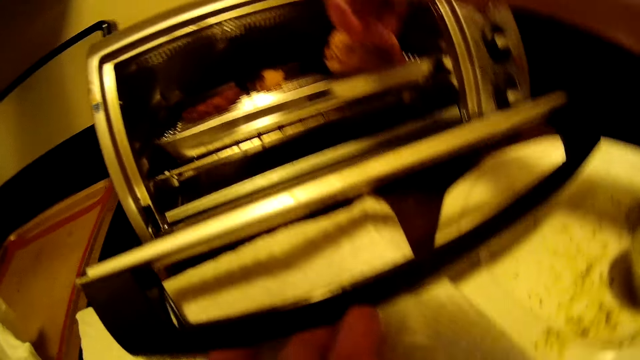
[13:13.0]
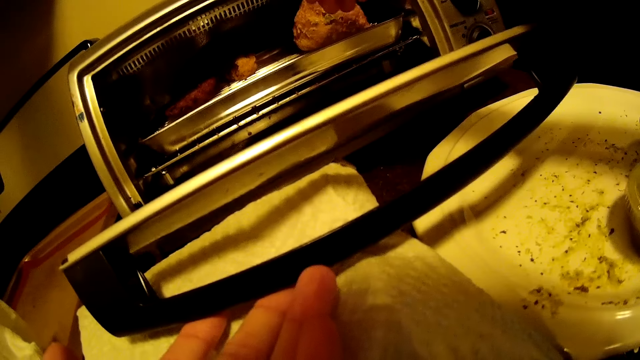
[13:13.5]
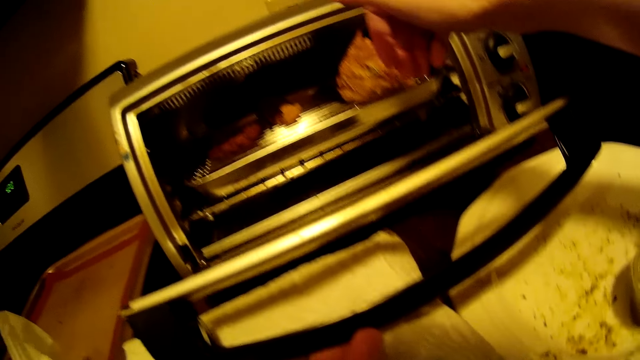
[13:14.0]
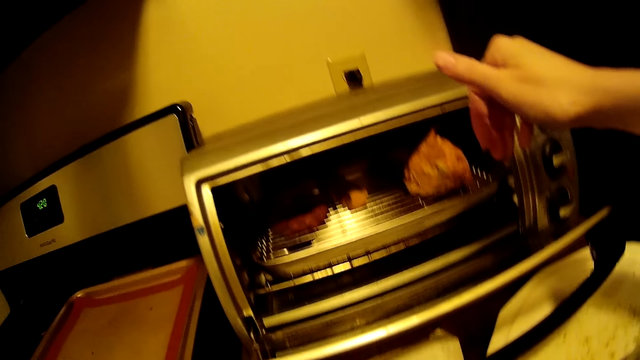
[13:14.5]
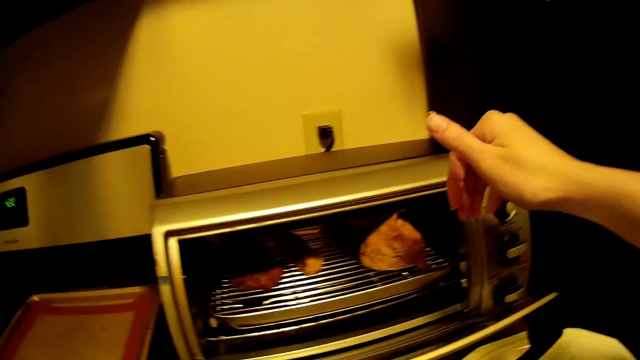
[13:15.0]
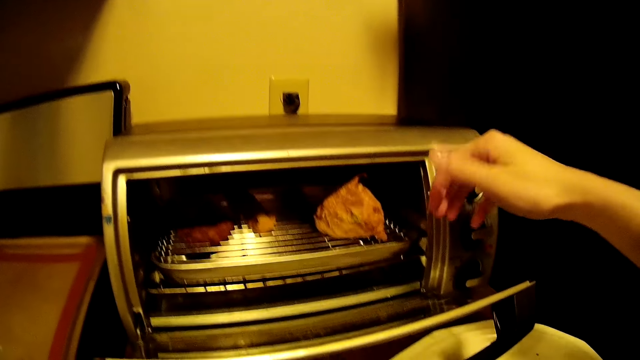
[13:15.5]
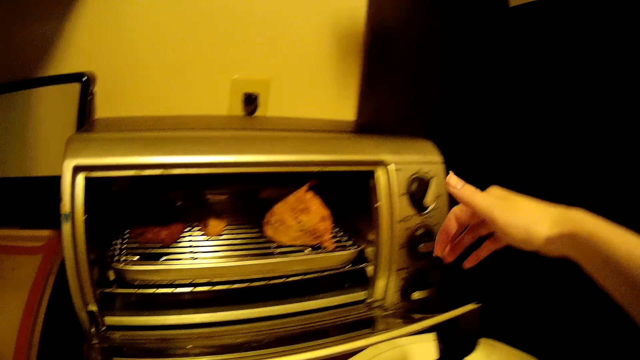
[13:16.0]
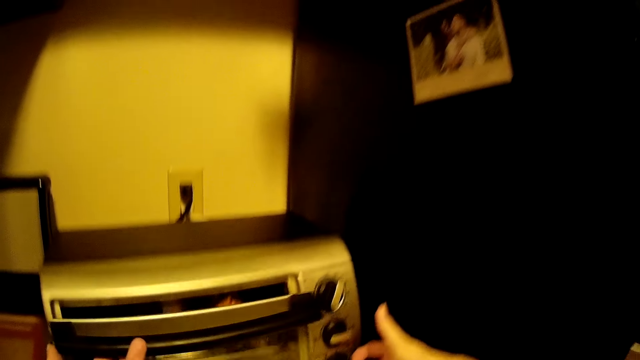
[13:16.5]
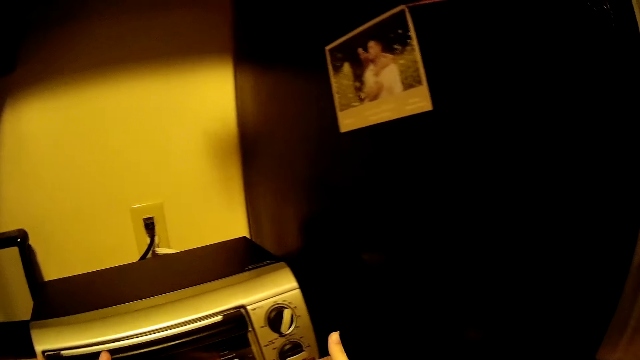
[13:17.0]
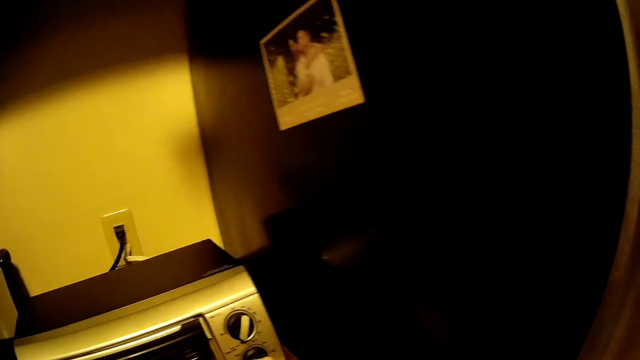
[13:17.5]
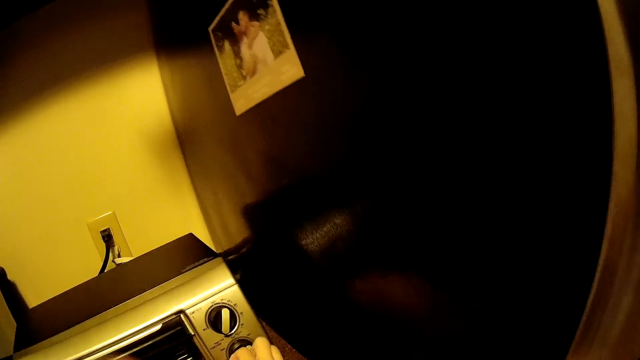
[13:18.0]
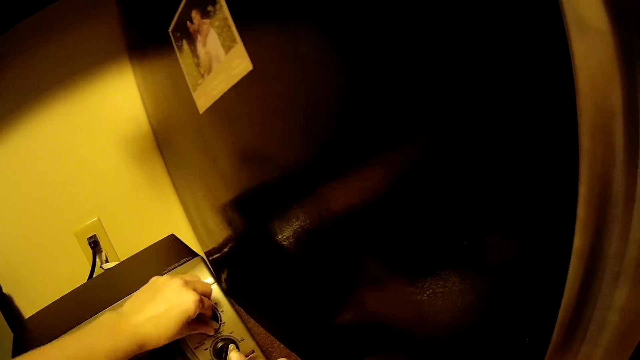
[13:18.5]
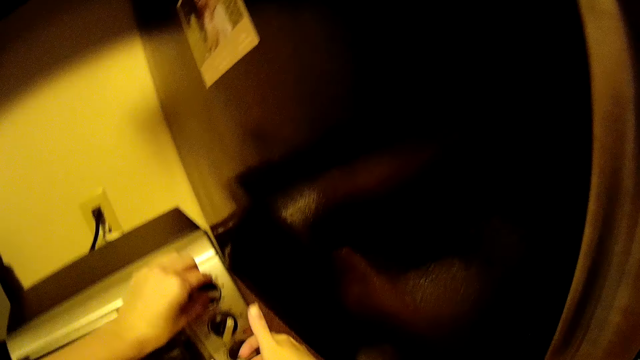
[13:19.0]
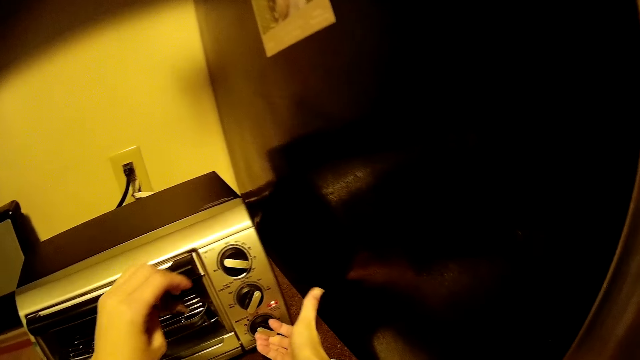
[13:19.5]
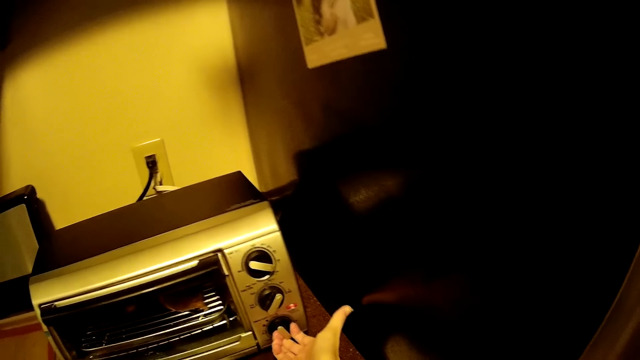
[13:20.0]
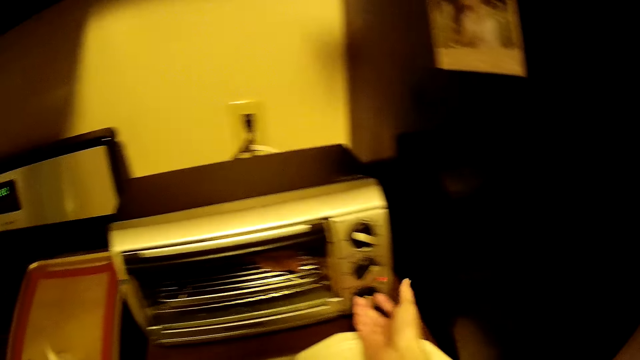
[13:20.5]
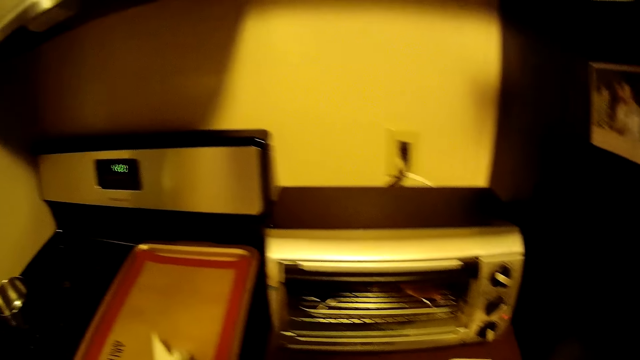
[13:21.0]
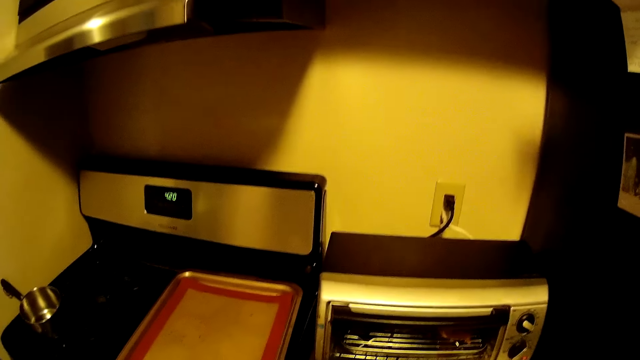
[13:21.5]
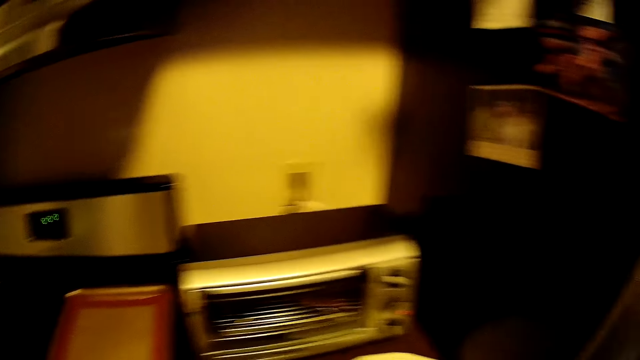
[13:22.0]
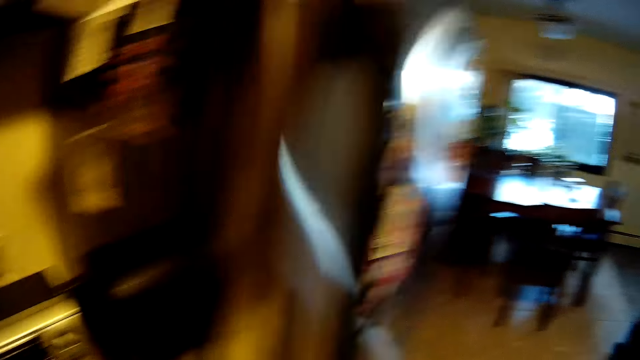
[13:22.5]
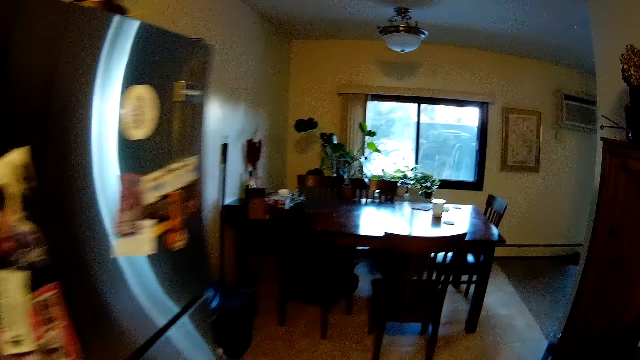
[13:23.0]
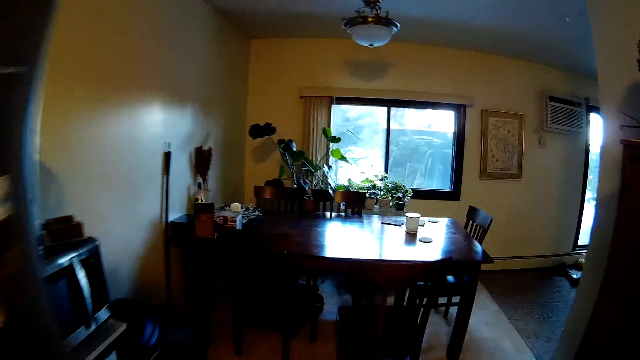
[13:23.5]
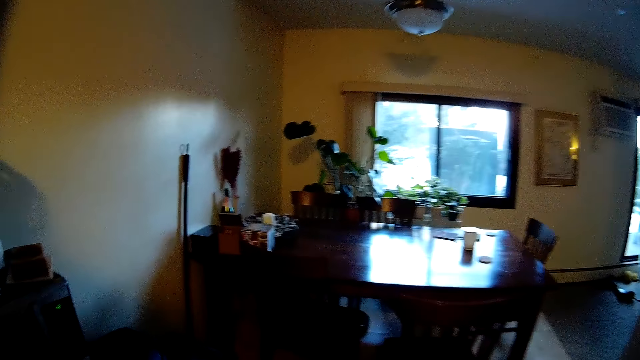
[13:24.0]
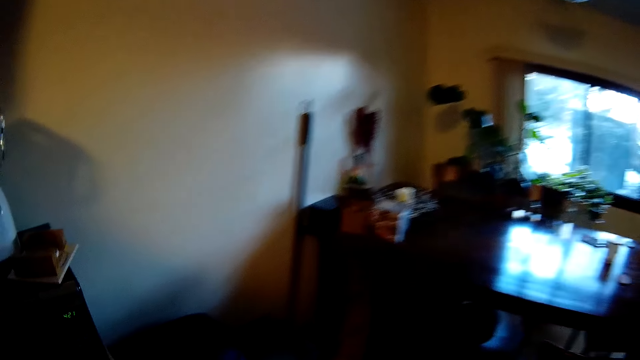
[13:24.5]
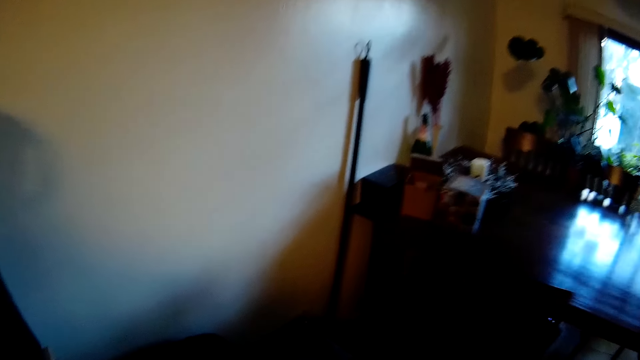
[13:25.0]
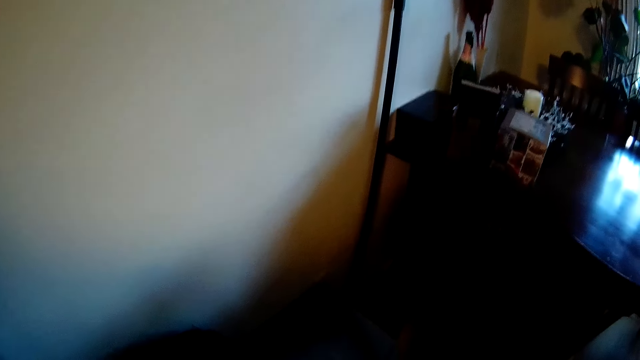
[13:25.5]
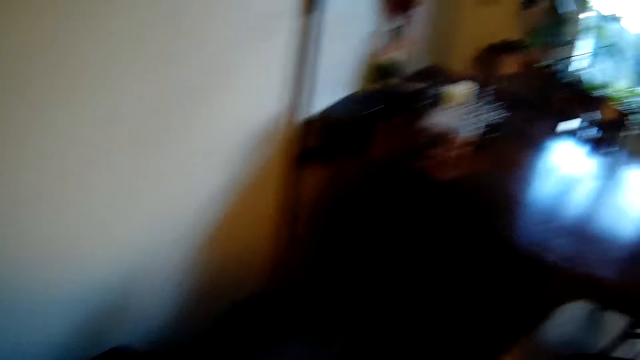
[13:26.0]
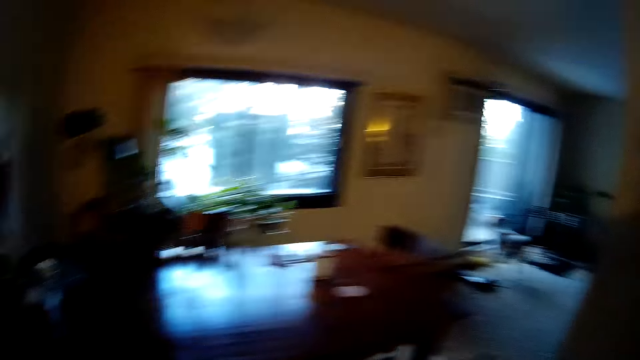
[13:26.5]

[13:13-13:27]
The camera wearer looks on. She closes the microwave. She turns the dial on the microwave anticlockwise with her right hand. She turns the dial on the microwave anticlockwise with her left hand. She turns the dial on the microwave clockwise with her right hand. She walks toward a dining table.

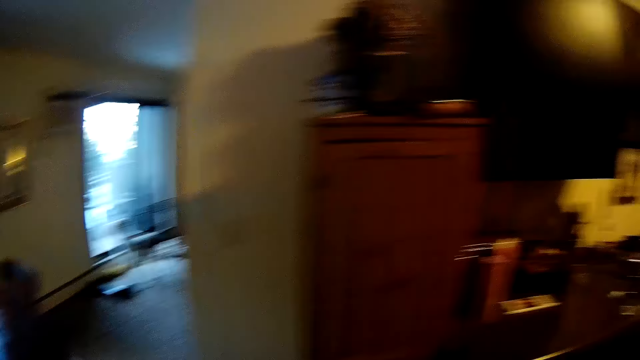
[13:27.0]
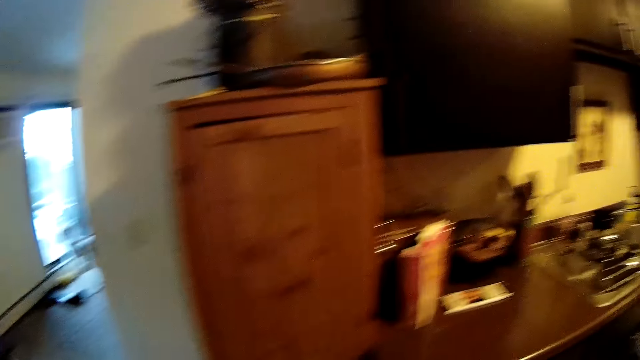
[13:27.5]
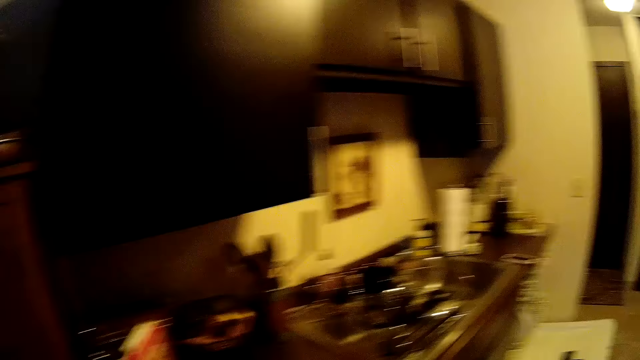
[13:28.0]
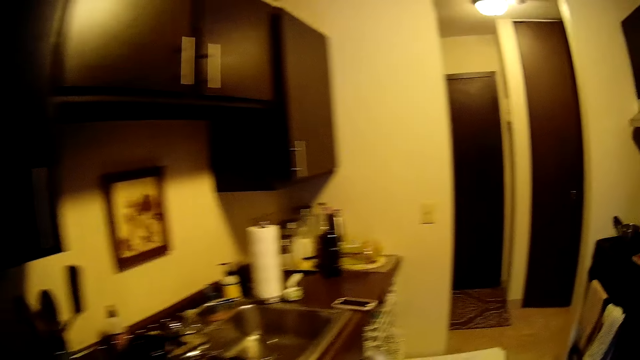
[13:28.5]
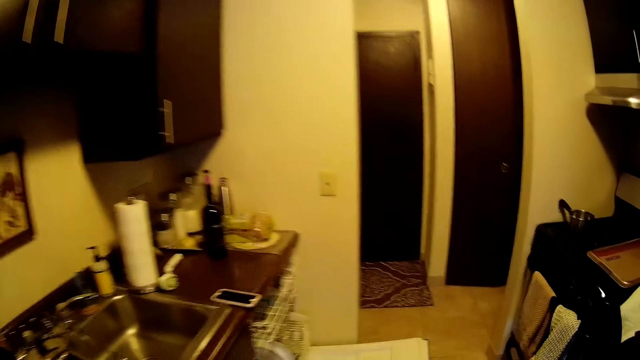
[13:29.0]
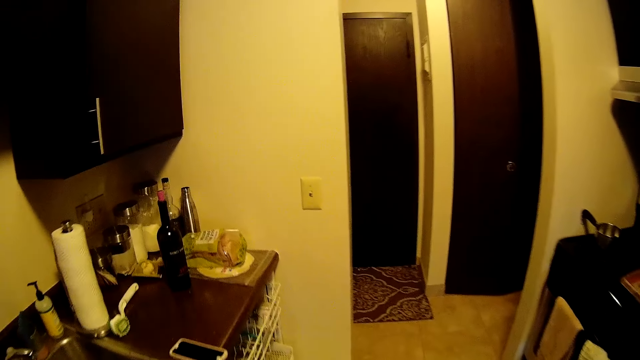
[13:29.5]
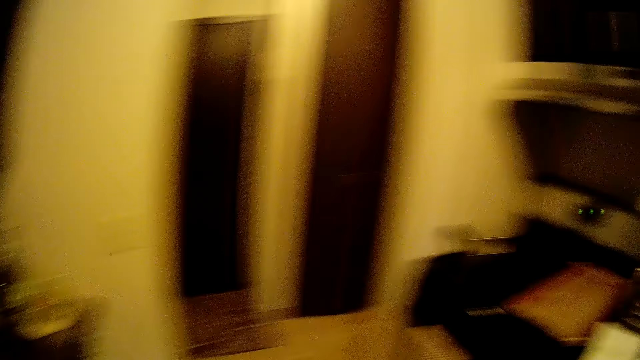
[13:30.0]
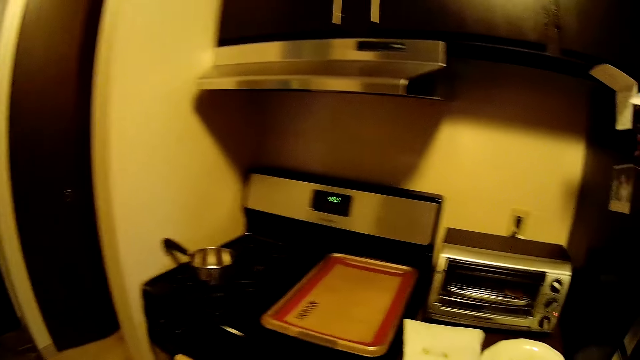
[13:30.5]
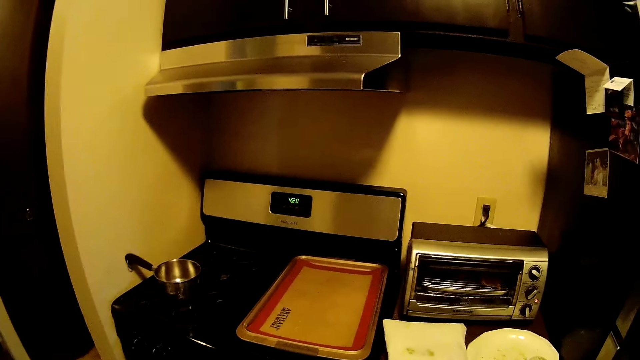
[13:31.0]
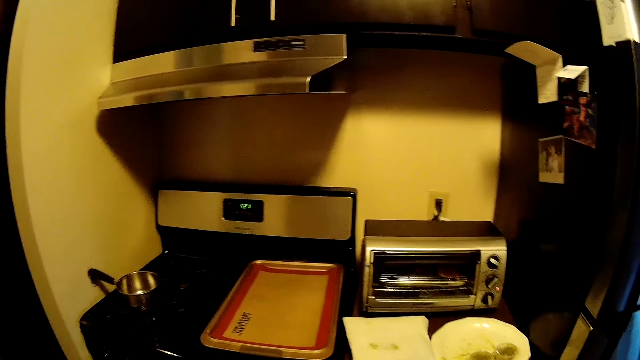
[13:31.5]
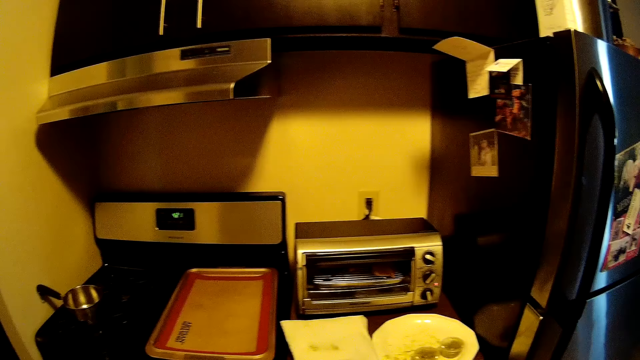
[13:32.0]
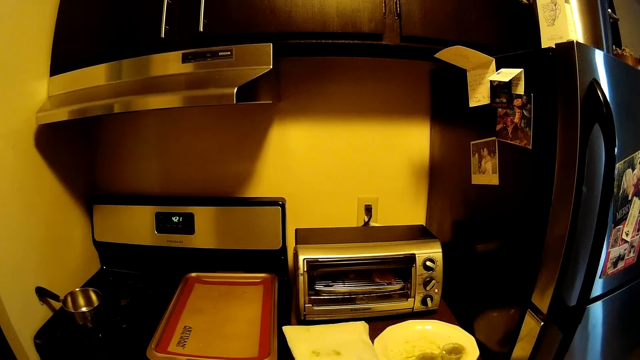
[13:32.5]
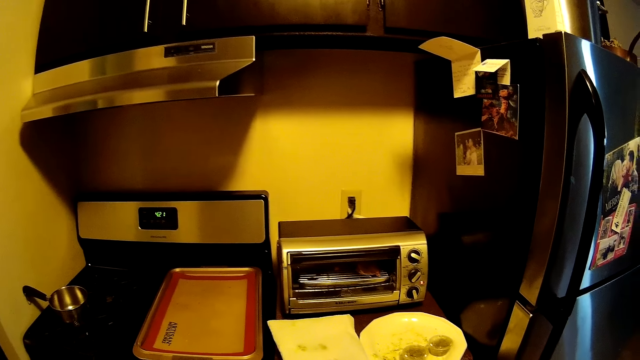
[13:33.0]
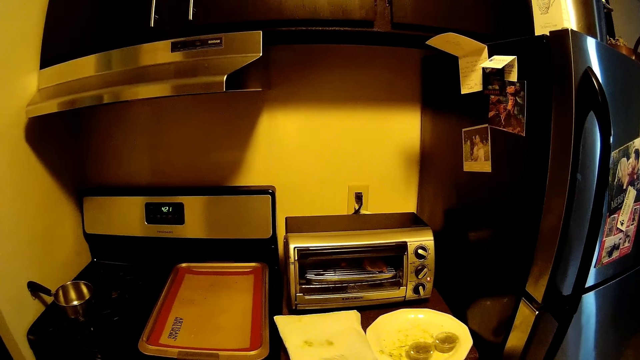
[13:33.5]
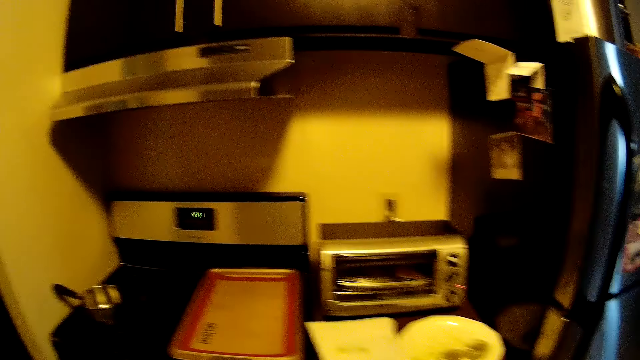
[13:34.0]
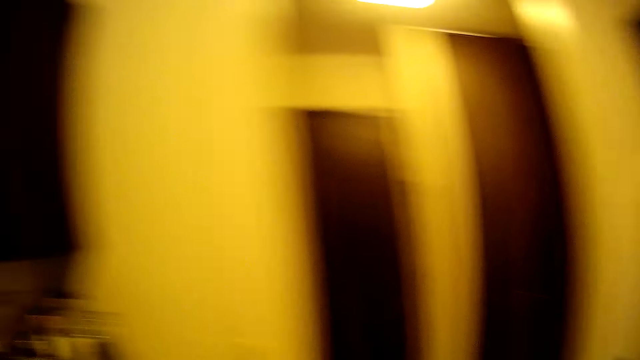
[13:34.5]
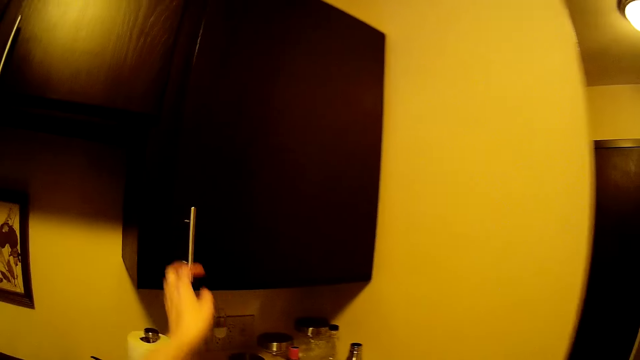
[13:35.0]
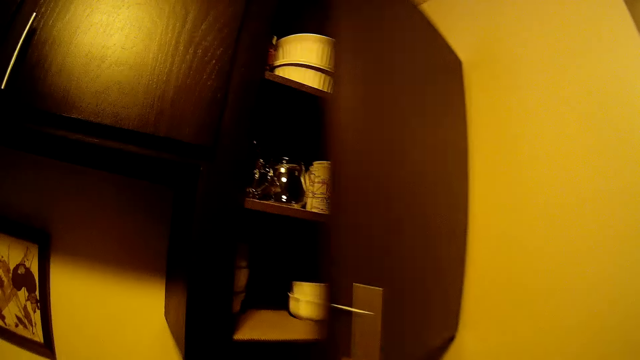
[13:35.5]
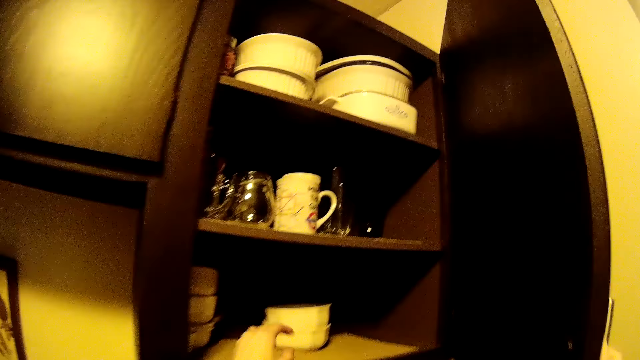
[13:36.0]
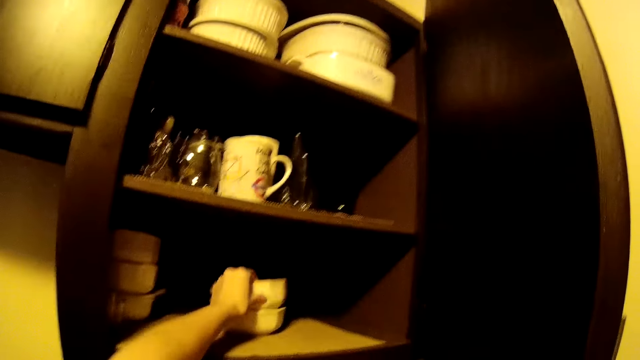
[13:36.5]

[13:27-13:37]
The camera wearer walks toward the microwave. She looks on. She opens the cupboard with her left hand.
